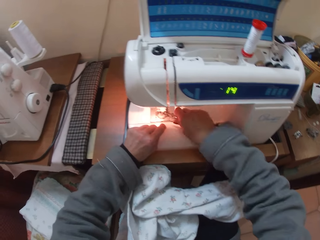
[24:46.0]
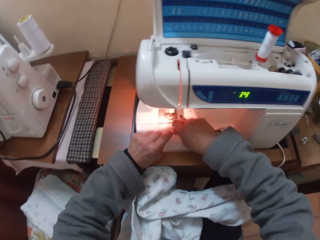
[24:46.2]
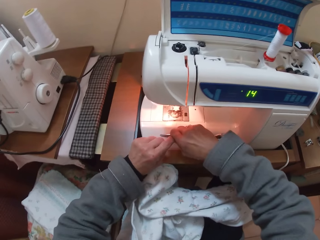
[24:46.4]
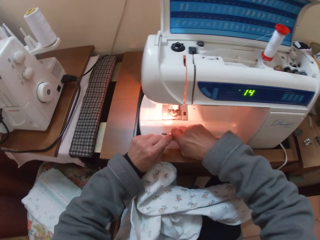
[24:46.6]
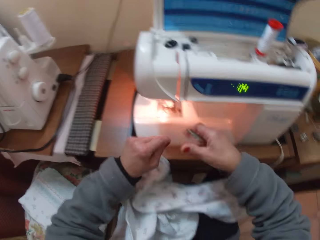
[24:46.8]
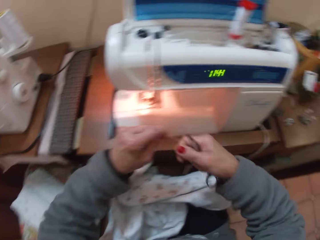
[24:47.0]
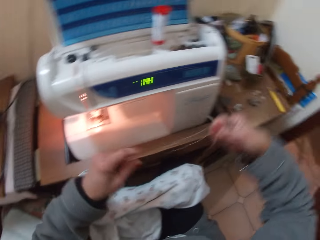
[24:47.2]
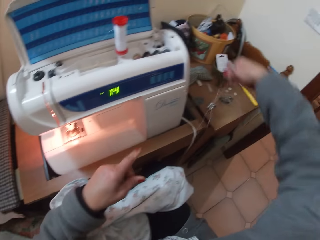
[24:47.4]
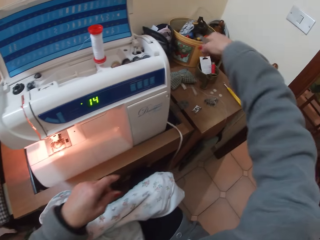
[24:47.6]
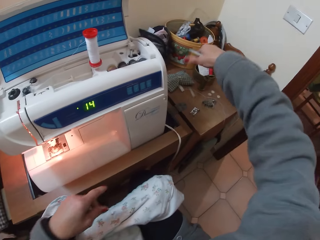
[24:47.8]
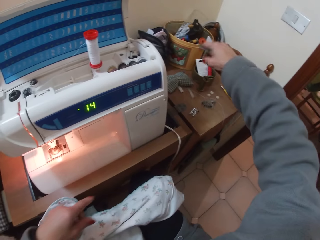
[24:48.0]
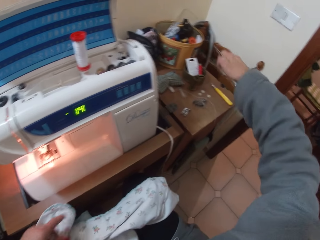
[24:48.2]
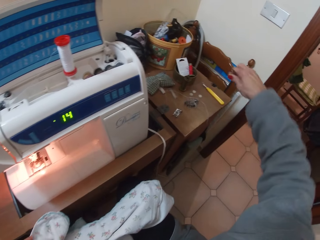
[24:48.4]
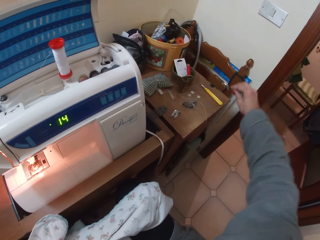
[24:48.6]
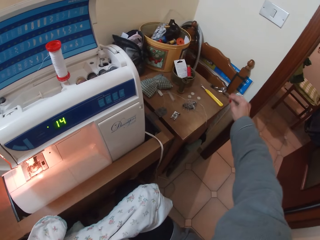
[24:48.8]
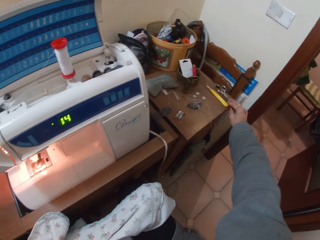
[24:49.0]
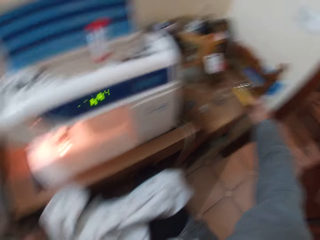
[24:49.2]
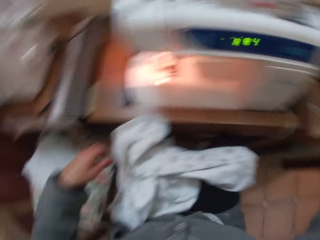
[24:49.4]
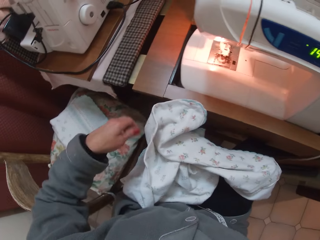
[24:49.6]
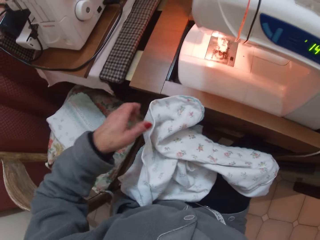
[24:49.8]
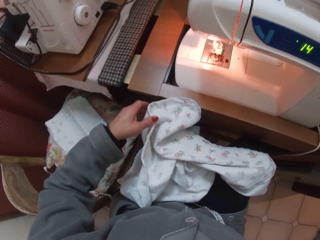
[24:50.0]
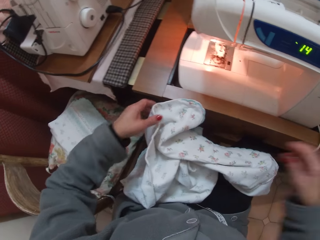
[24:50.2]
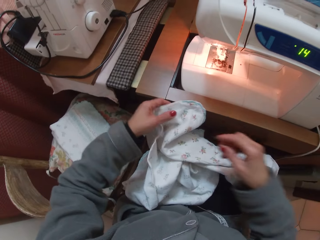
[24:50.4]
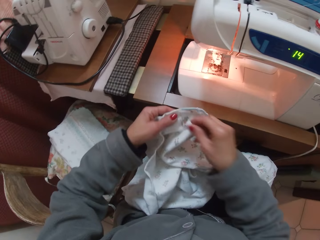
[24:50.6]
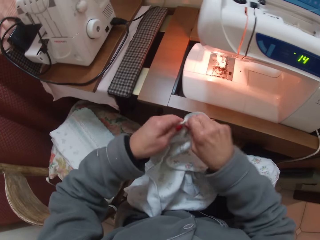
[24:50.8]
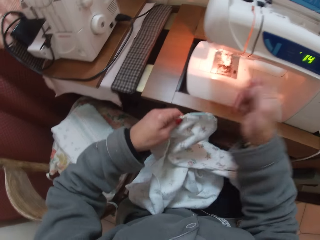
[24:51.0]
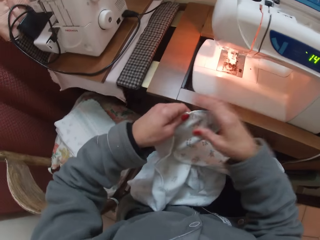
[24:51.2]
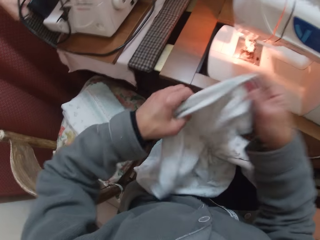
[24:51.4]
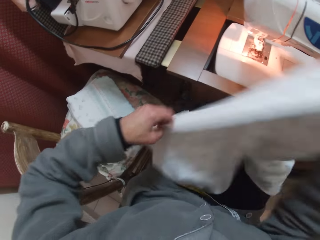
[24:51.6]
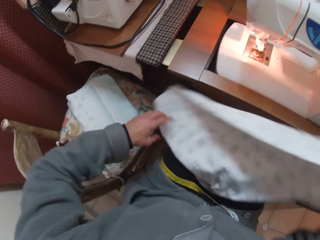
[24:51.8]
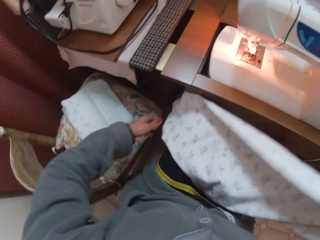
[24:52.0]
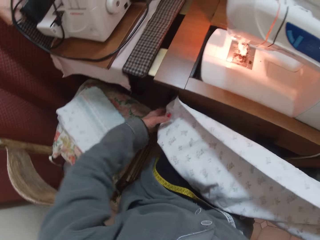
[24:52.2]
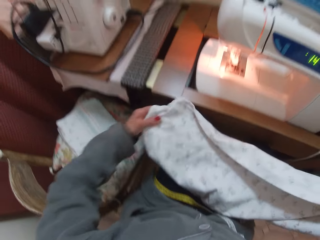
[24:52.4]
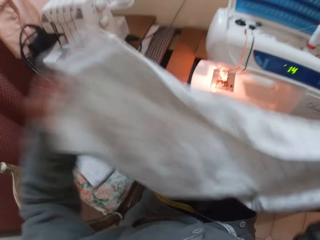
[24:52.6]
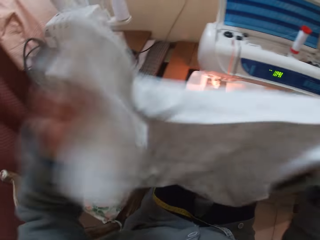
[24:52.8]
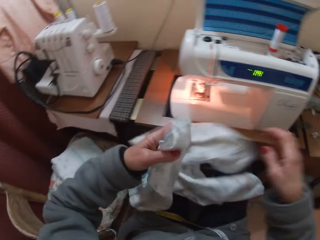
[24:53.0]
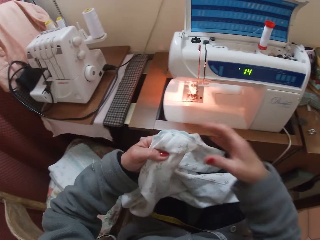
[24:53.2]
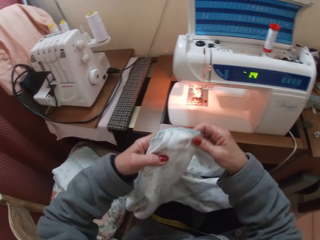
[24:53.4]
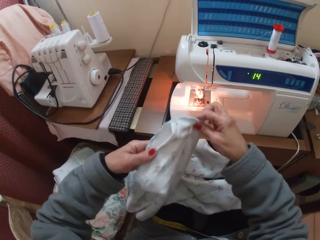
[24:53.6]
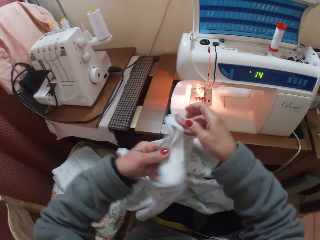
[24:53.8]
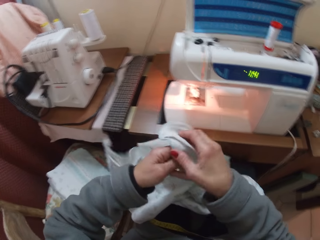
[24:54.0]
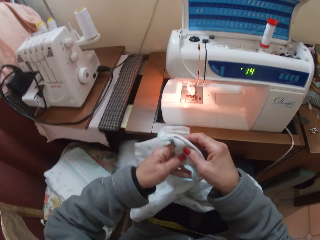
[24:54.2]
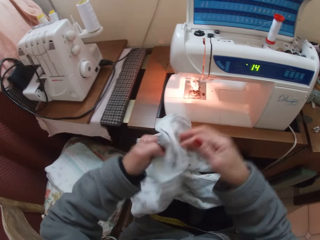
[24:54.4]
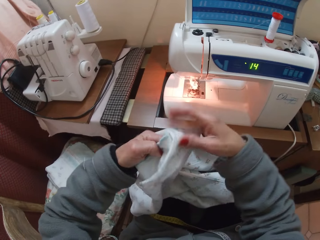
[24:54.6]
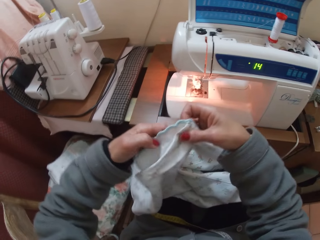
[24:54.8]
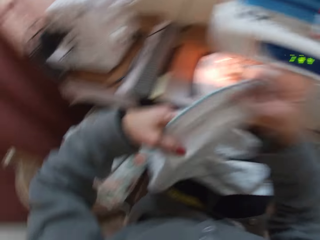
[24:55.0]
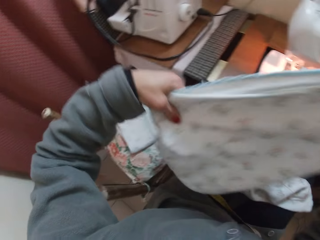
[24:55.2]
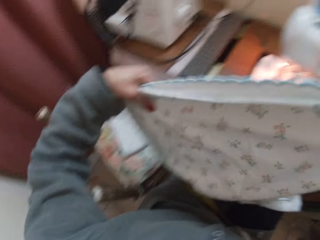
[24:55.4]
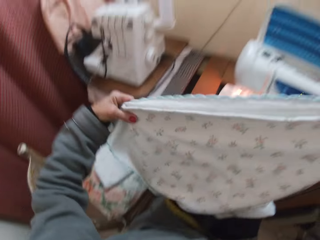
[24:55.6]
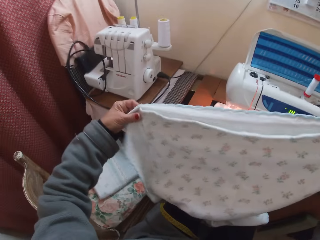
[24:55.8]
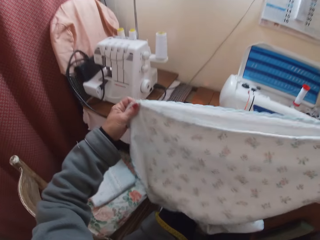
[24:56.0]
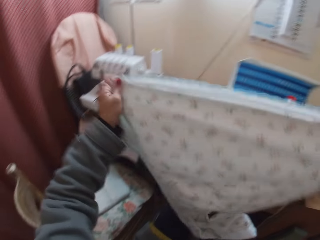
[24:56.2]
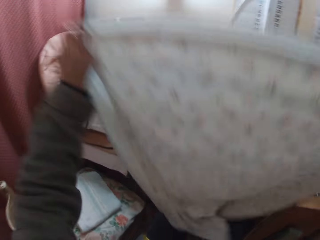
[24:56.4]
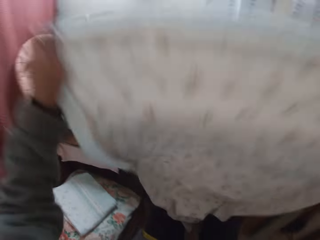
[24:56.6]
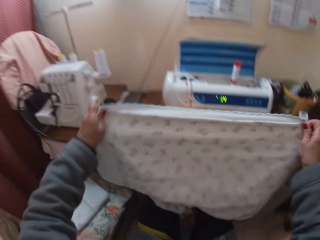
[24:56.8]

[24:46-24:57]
The camera wearer pulls the thread on the sewing machine needle backward with her left hand. She moves the scissors to the sewing machine. She cuts the thread with the scissors on her right hand. She passes the thread from her left hand to her right hand. She drops the thread on the sewing table. She drops the scissors on the sewing table. She turns left to the sewing machine. She holds the cloth with her left hand. She removes strands from the cloth with her right hand. She lifts up the cloth with her right hand. She raises the other end of the cloth with her left hand. She releases the right grip of the cloth. She holds the left end of the cloth with both hands. She stretches the cloth with both hands.

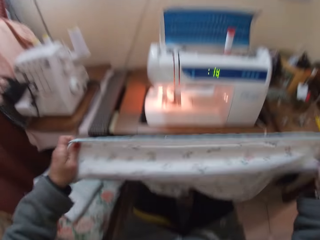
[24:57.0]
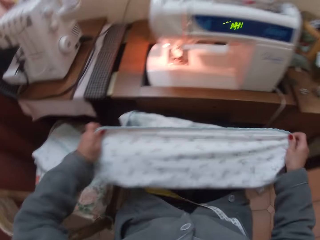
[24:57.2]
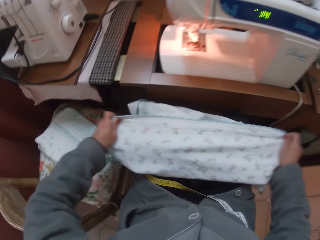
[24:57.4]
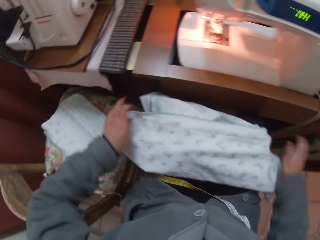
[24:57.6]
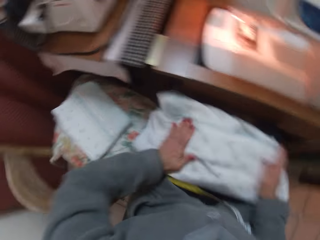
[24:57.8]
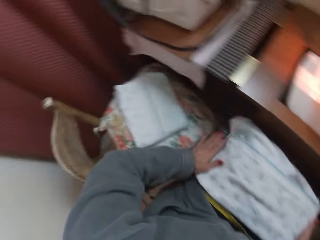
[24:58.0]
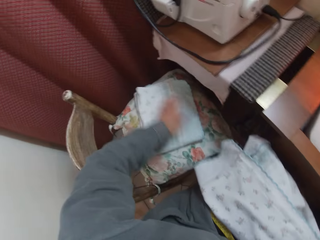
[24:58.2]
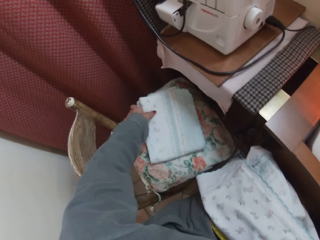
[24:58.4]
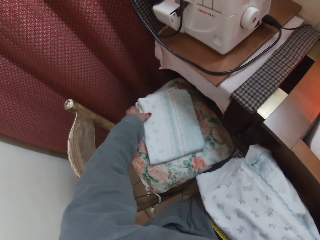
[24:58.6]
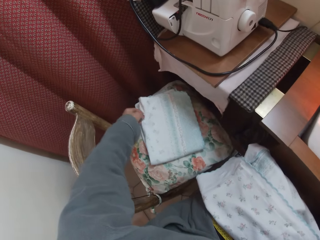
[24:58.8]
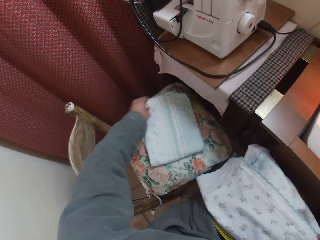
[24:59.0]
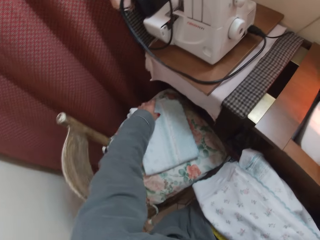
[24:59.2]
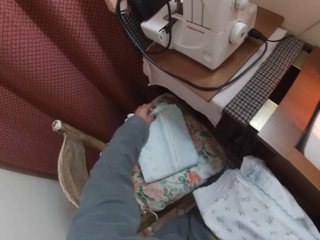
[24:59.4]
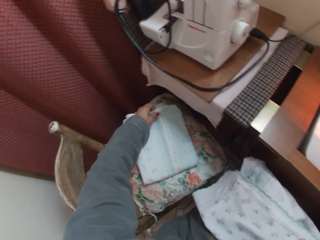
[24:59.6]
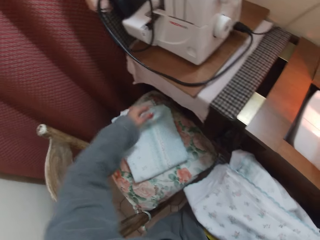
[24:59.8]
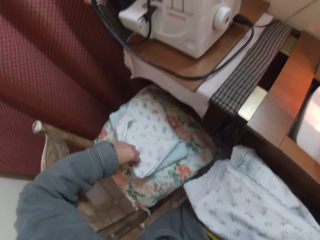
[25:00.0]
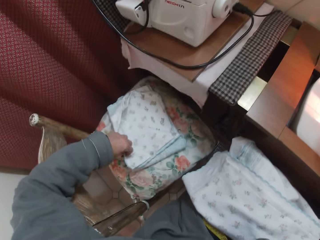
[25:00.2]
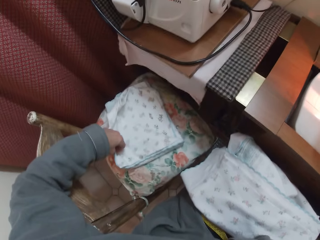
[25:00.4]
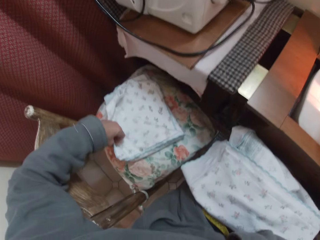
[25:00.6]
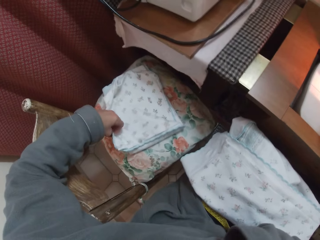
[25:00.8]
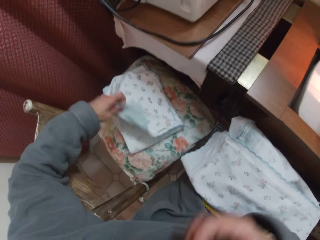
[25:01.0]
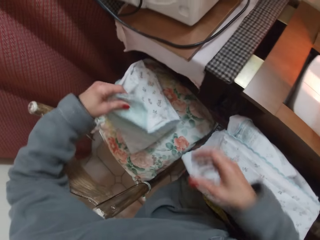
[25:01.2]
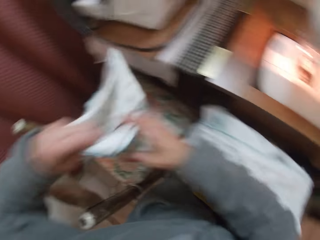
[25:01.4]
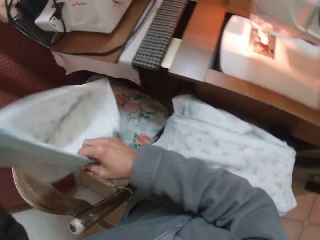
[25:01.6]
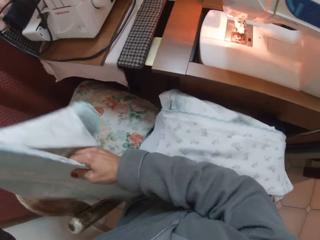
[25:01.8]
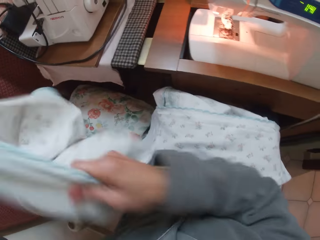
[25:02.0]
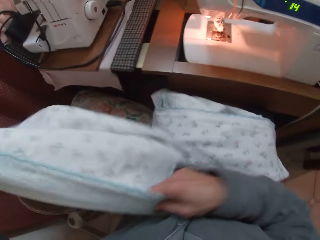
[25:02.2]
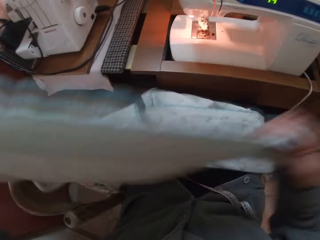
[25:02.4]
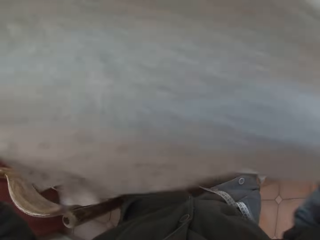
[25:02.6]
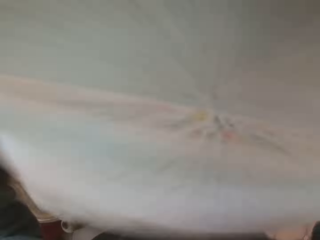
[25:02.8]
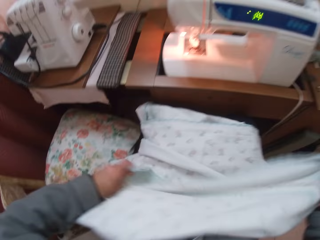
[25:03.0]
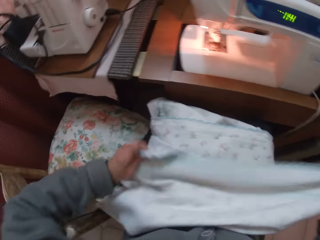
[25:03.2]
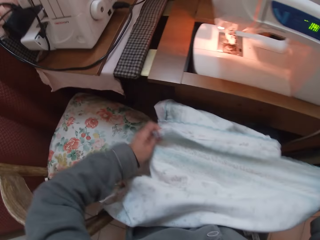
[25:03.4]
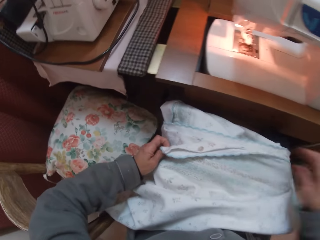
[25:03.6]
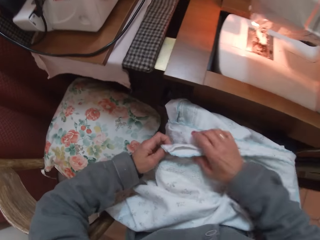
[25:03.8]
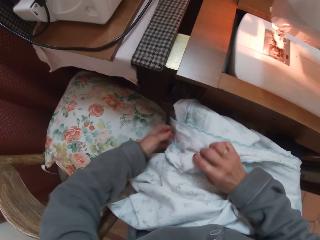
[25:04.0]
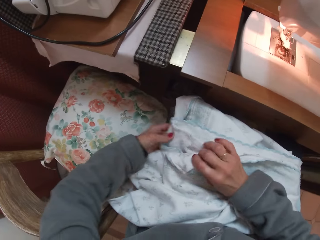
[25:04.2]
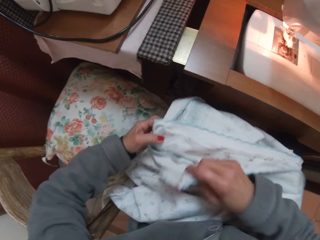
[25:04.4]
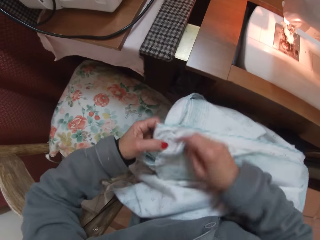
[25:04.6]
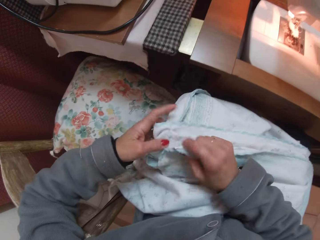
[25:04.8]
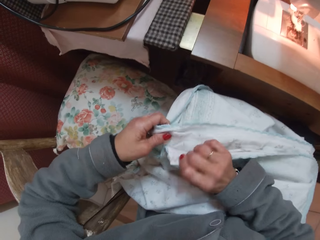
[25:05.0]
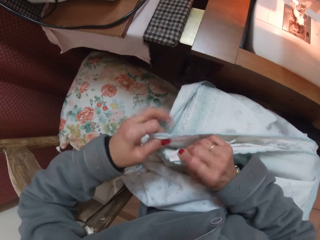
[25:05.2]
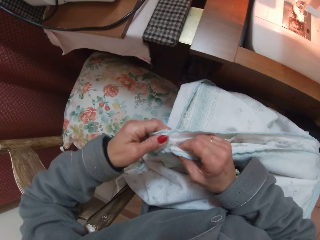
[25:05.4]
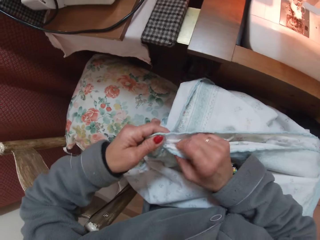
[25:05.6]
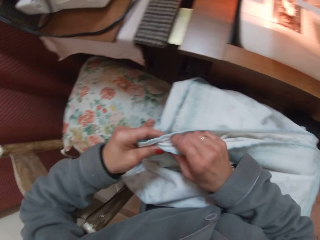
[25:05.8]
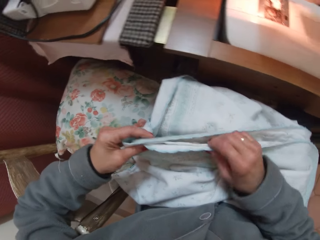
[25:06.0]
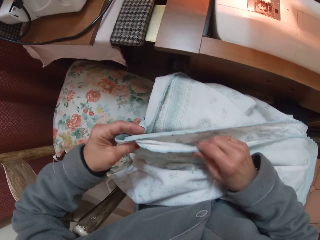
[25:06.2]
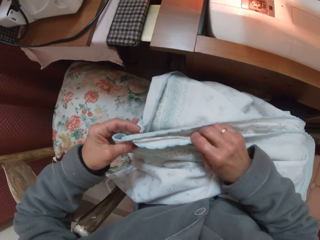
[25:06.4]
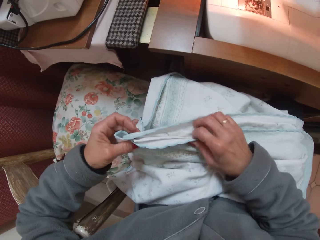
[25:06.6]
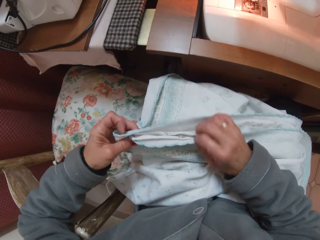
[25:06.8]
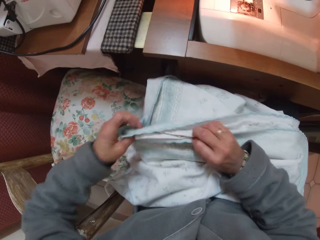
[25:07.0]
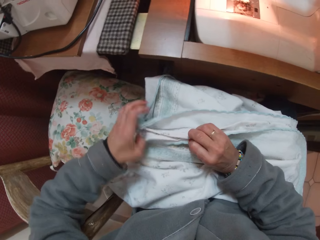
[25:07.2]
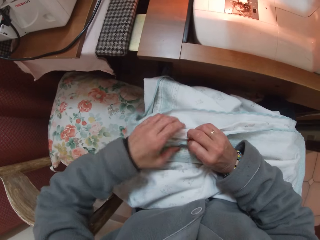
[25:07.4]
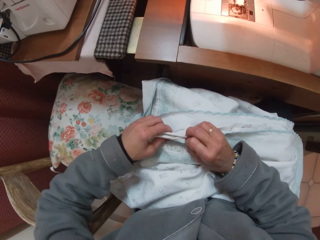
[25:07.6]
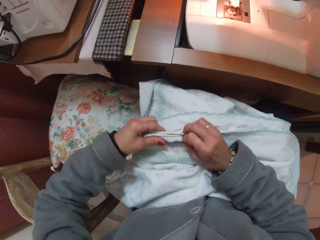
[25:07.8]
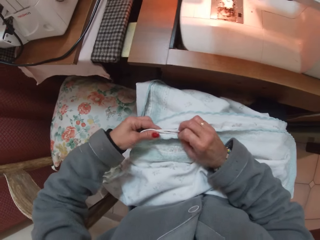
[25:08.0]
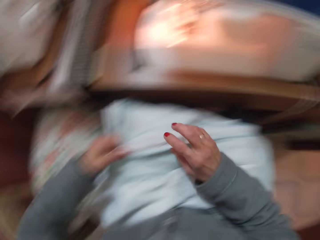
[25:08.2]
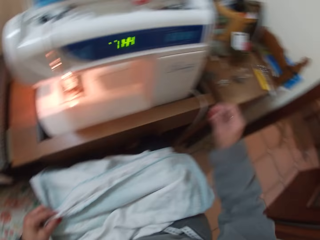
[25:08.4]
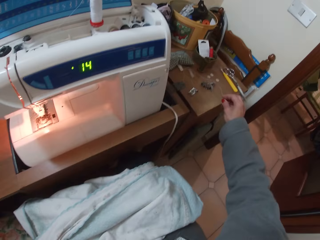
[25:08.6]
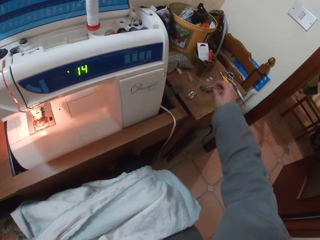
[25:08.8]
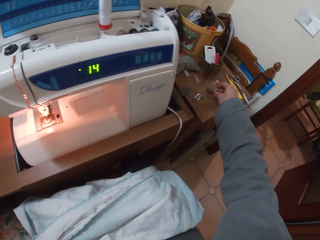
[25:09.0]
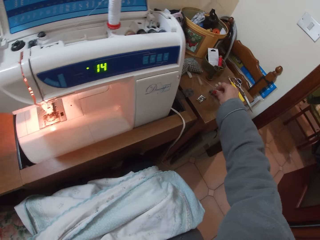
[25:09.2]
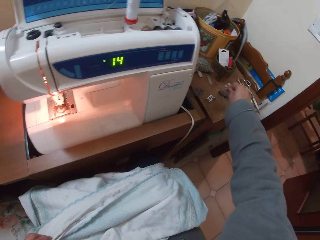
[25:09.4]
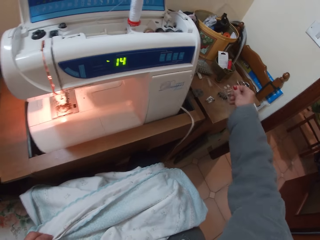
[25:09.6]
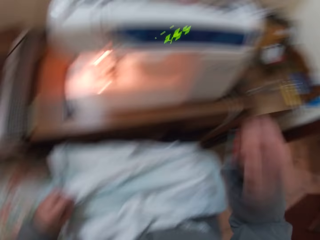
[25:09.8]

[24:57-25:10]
The camera wearer raises both ends of the cloth. She folds the cloth. She drops the cloth on her lap. She touches another cloth from the chair with her left hand. She opens the folded cloth with her left hand. She checks the cloth on the chair. She raises the folded cloth on the chair with her left hand. She holds the cloth with her right hand. She raises the cloth with both hands. She drops the cloth on her lap. She holds the left edge of the cloth with her right hand. She raises the cloth. She folds the edges of the cloth. She grabs both edges of the cloth with her left hand. She releases the left grip of the cloth. She holds the cloth in the middle with her left hand. She picks up pins with her right hand.
